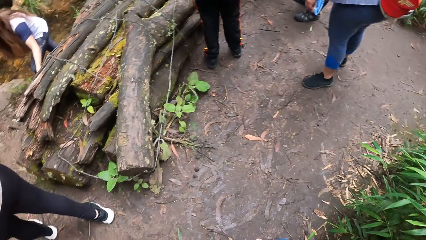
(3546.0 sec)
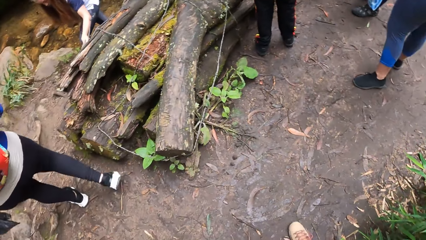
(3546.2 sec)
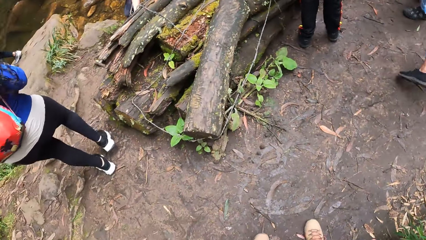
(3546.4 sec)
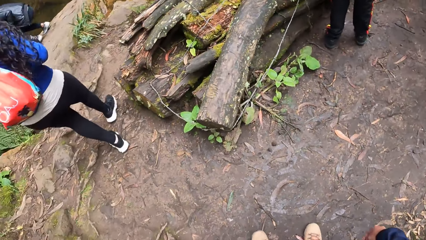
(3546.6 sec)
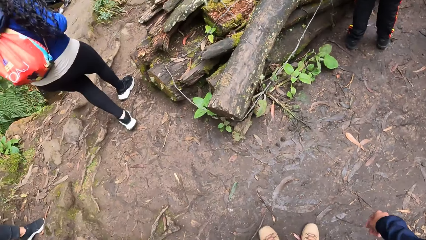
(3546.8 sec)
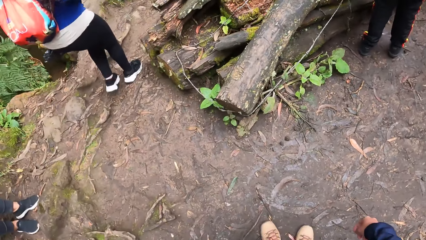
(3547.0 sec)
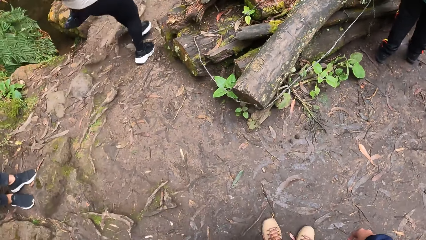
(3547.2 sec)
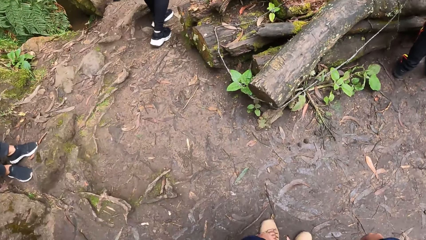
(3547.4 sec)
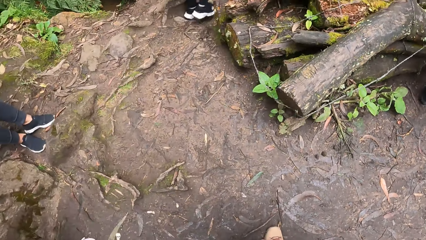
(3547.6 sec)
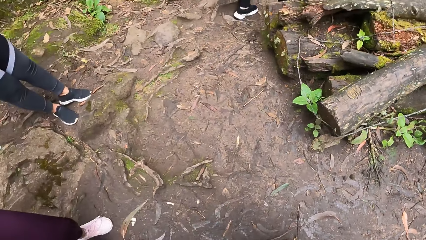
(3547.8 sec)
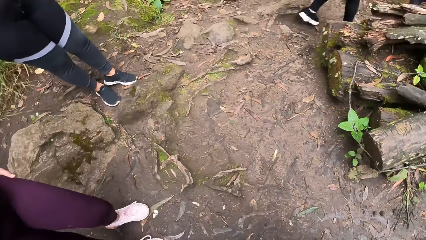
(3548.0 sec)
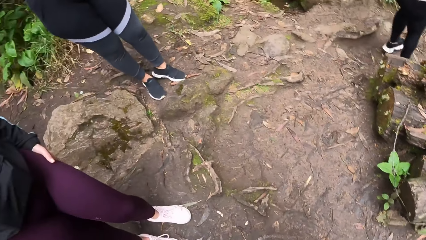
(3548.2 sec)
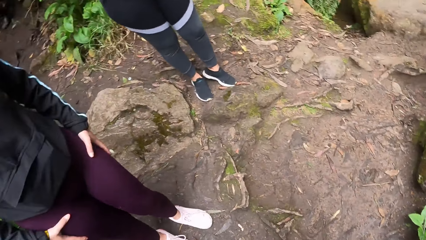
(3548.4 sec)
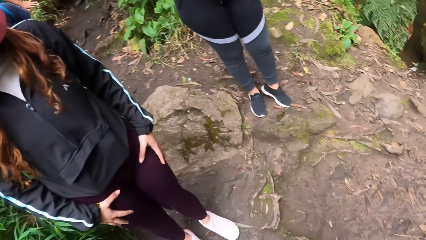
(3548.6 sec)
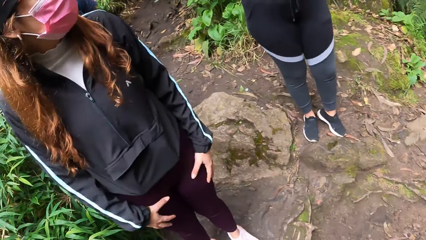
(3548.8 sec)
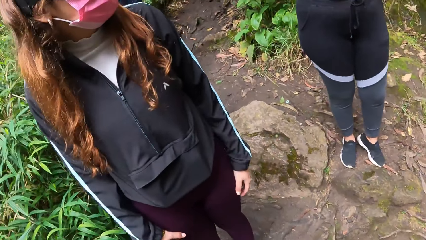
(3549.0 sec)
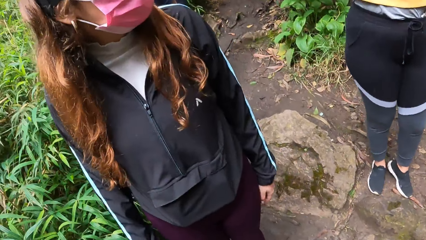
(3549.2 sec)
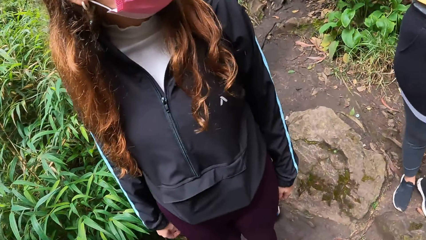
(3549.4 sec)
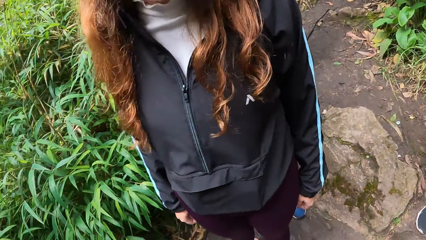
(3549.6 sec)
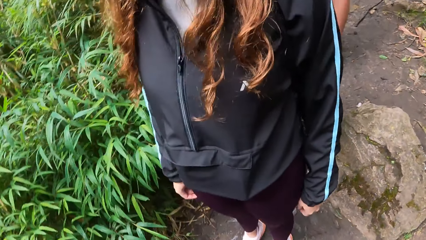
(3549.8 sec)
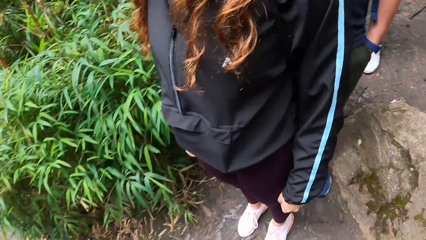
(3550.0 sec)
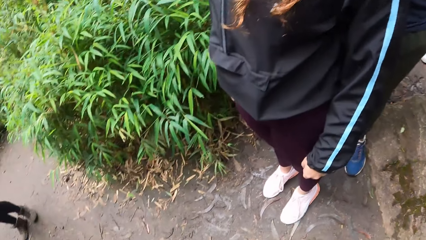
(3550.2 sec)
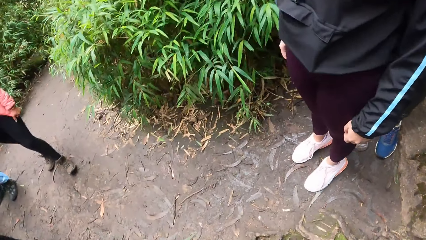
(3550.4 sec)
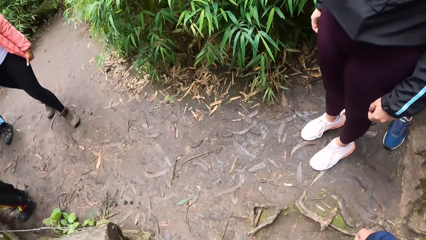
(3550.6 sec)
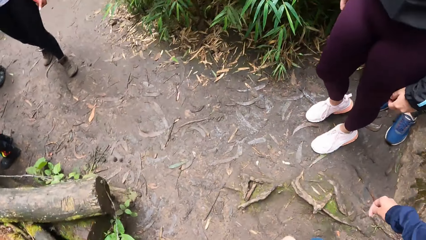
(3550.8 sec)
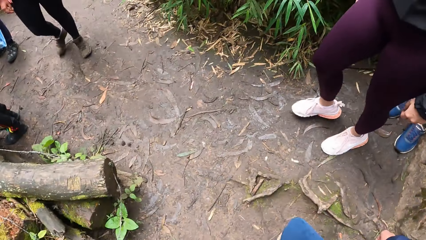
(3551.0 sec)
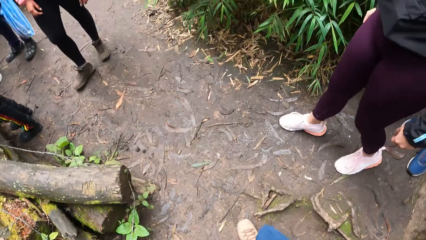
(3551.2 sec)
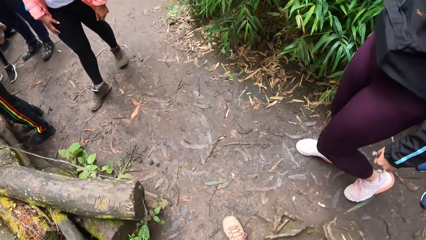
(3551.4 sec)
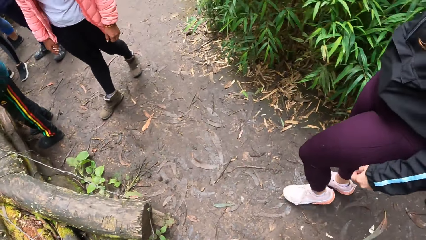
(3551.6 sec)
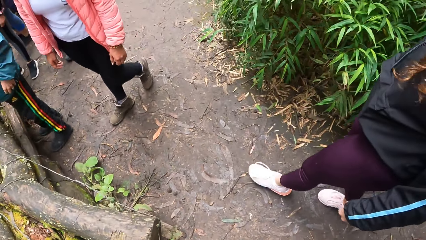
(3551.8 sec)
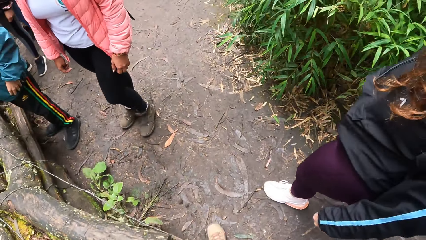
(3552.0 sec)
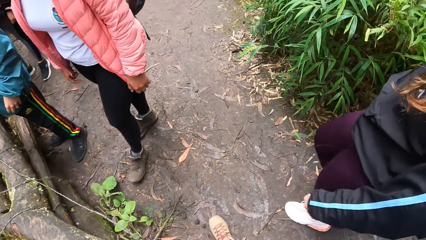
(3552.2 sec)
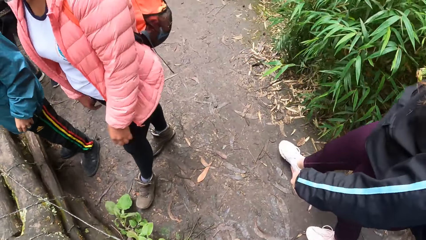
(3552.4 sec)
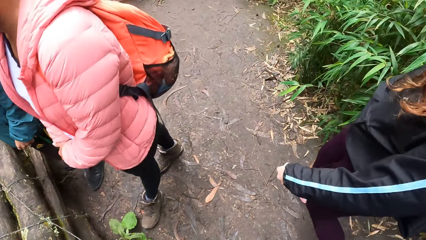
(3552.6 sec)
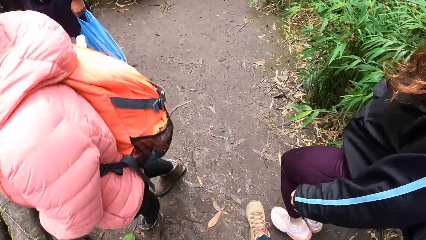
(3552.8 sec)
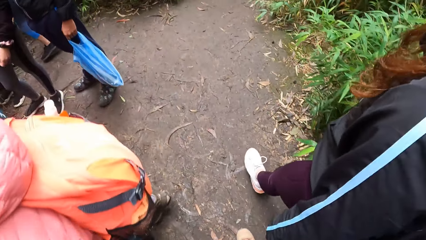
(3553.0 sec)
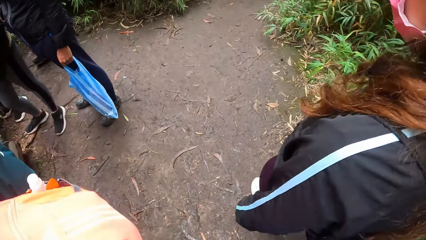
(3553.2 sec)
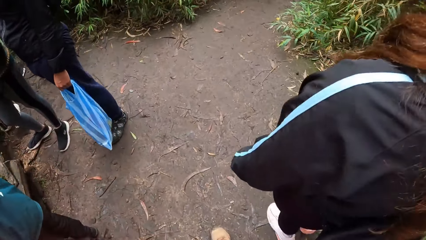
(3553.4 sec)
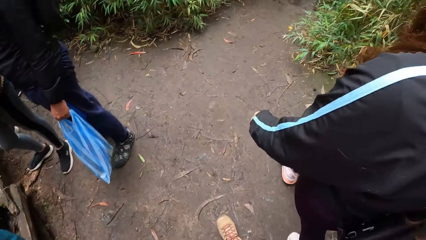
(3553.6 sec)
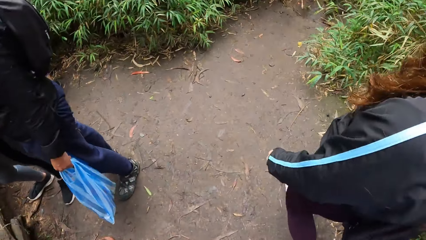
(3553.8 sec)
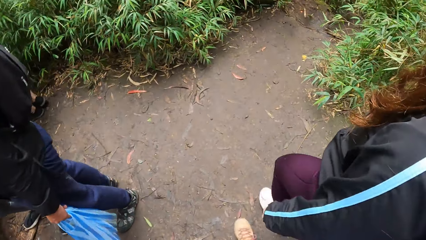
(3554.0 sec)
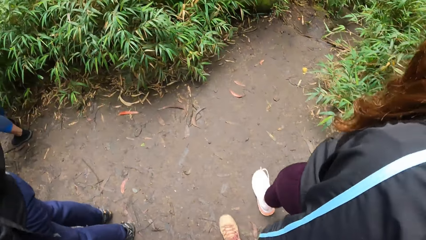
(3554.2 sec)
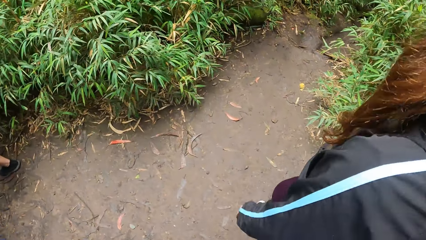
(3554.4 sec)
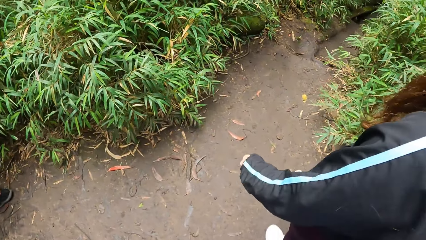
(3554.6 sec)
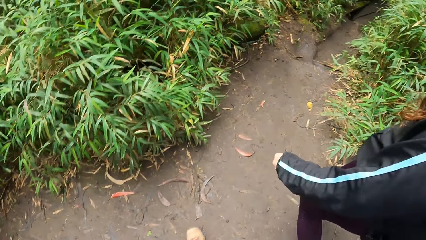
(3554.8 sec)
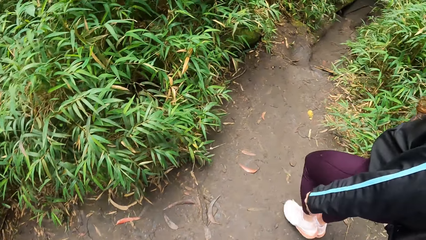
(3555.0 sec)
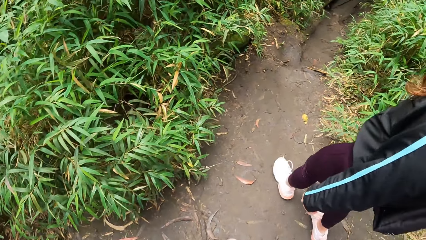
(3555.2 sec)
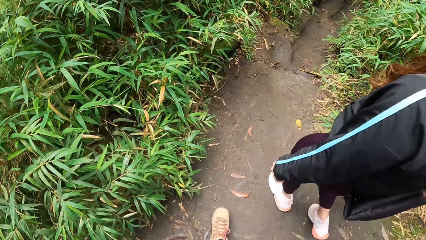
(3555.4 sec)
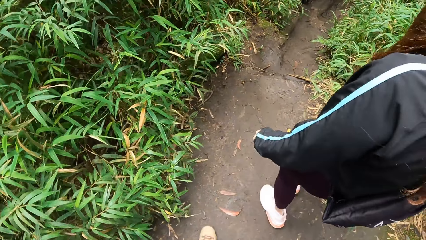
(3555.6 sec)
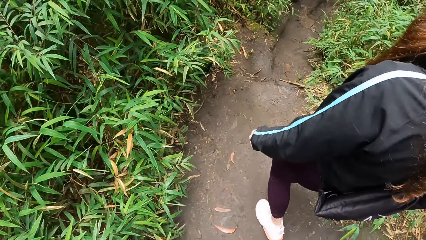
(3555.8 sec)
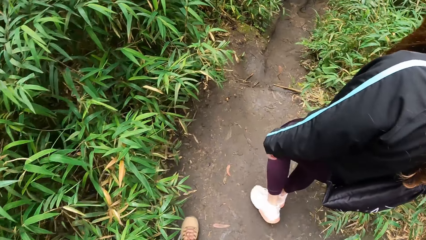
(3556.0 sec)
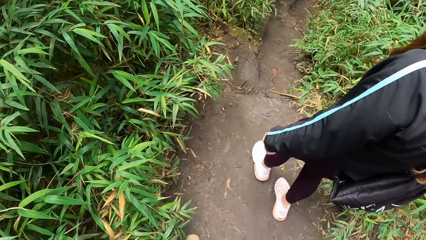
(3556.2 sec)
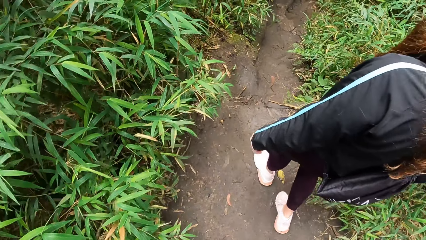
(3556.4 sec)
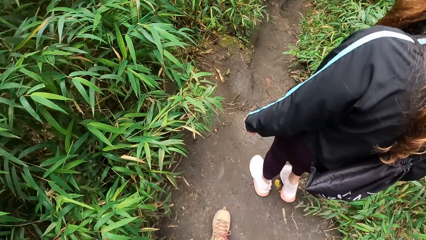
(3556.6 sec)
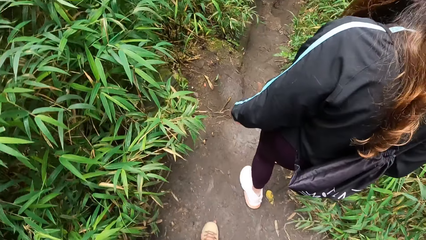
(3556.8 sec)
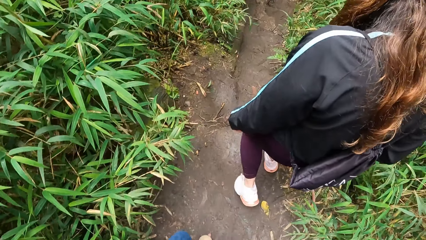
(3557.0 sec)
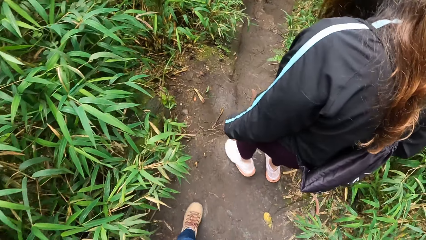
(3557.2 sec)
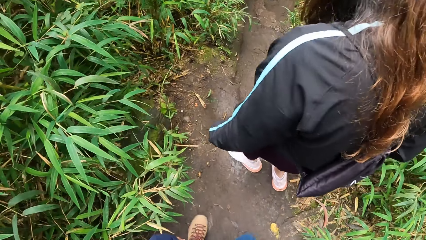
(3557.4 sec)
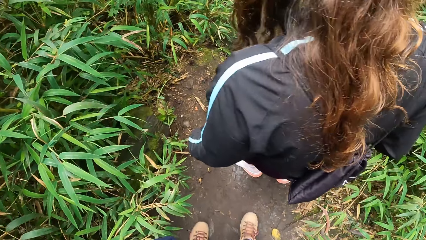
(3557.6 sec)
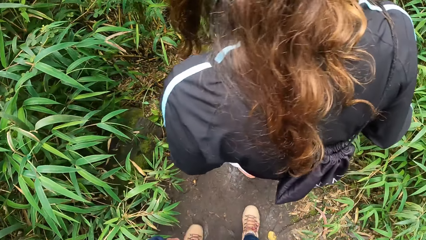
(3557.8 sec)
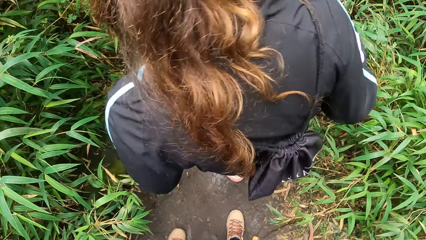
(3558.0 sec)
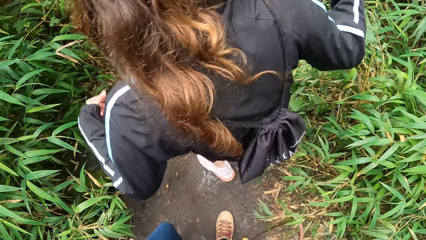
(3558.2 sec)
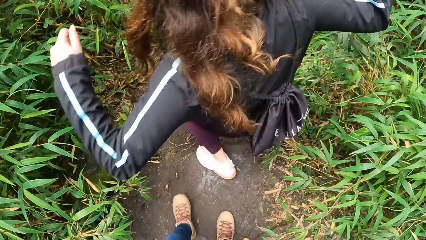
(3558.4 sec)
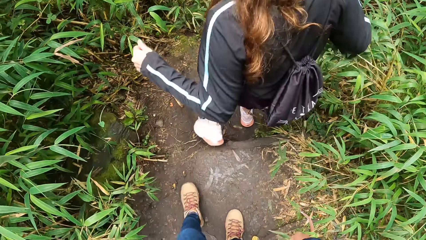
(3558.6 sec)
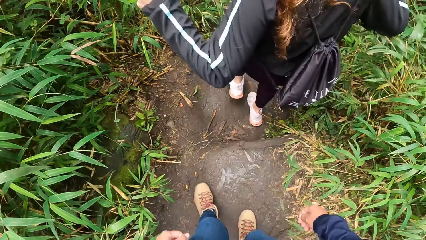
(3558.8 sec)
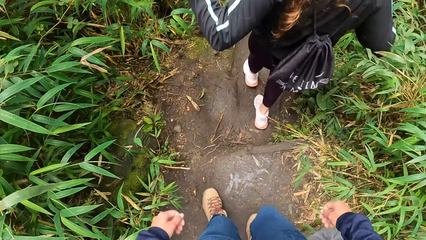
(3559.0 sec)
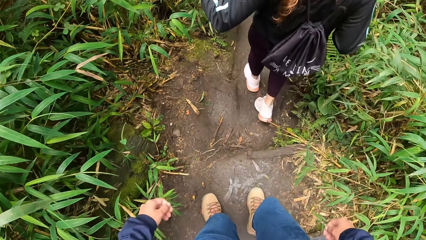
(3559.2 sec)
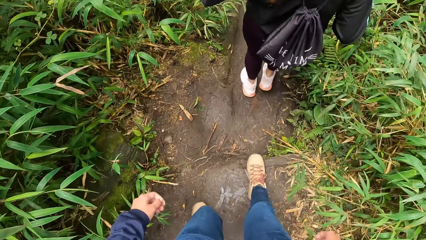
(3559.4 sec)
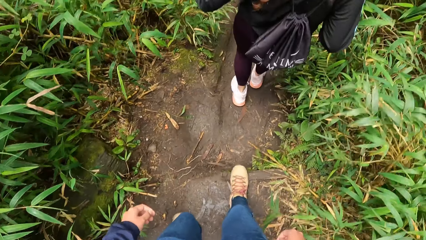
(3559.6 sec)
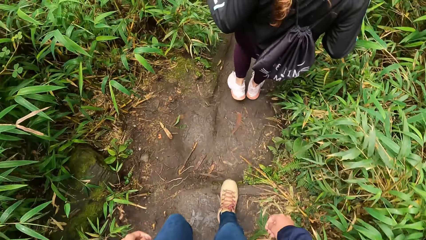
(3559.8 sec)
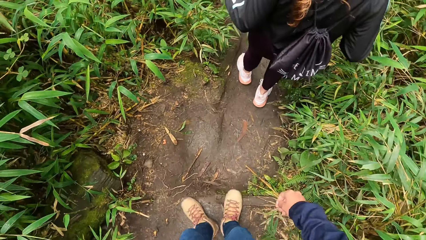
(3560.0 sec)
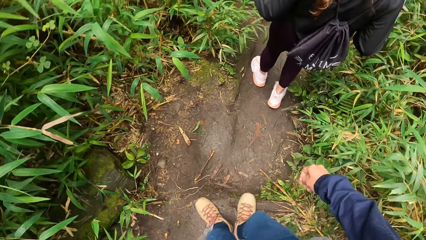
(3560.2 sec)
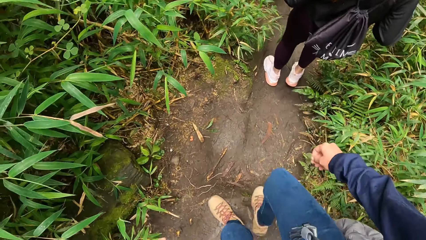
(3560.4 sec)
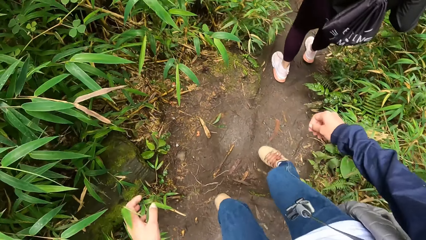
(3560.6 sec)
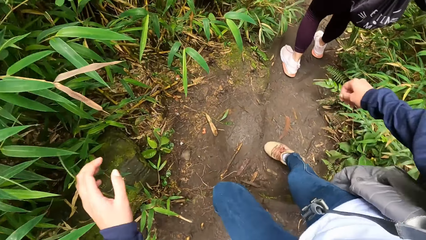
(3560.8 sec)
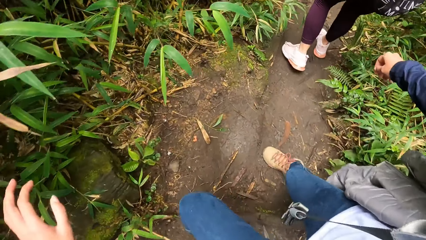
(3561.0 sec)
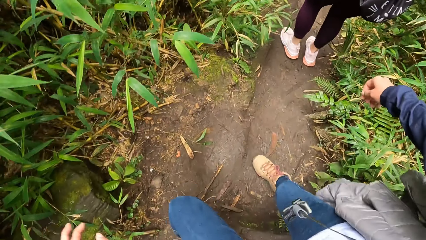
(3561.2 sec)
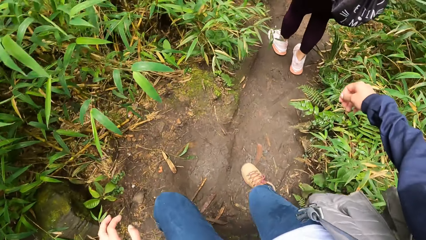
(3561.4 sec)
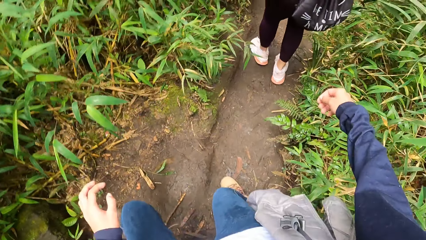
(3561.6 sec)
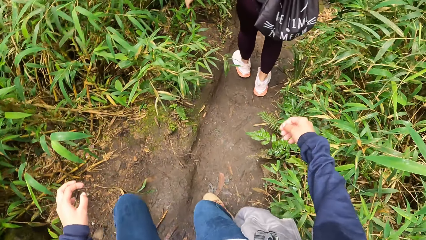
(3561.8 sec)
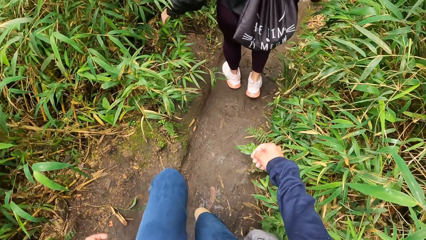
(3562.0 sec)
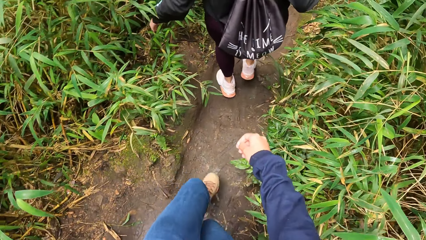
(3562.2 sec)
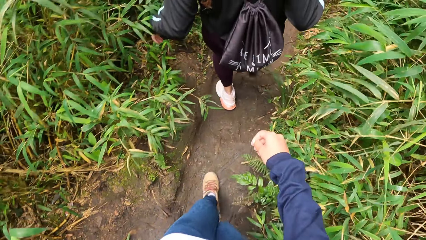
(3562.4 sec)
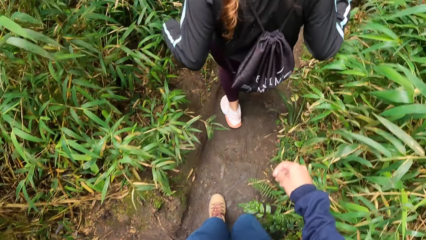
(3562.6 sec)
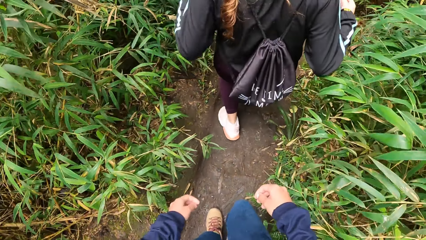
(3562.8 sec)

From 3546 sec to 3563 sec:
The camera wearer looks around the forest path. Another woman walks in the pathway. The camera wearer walks down the forest path.
